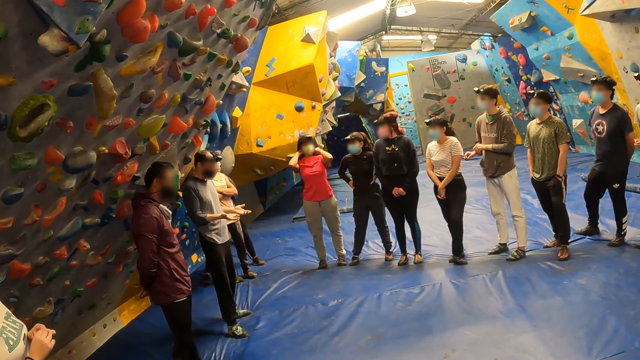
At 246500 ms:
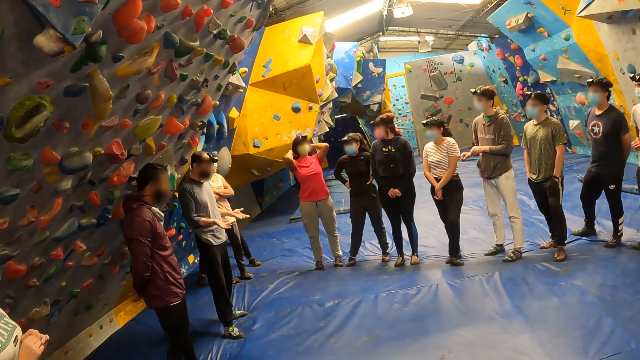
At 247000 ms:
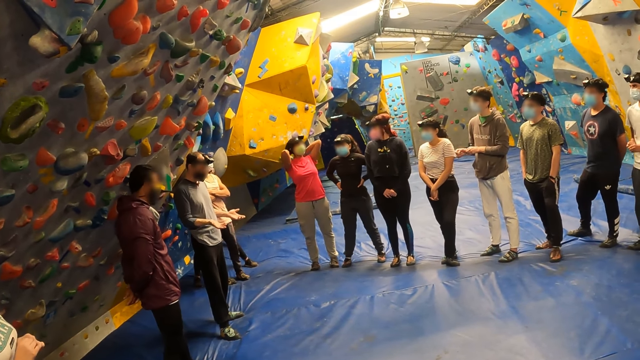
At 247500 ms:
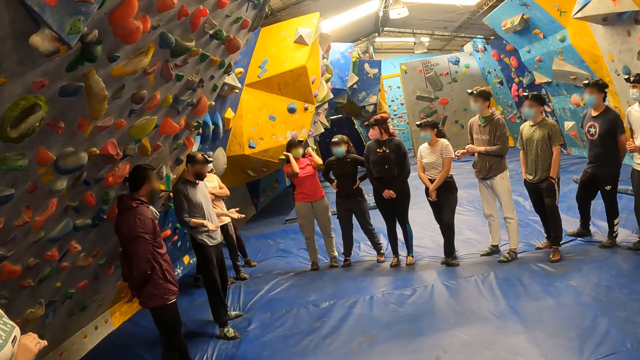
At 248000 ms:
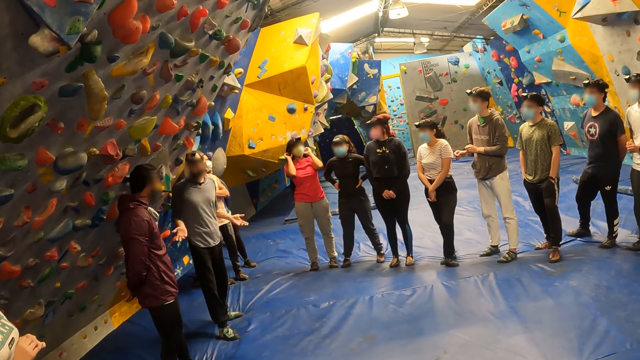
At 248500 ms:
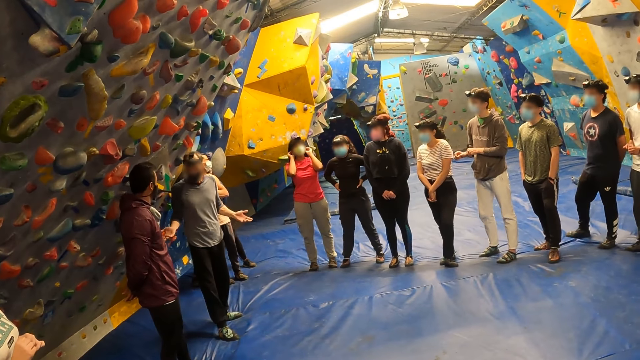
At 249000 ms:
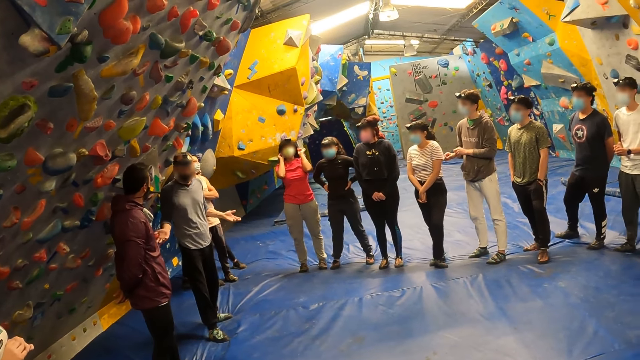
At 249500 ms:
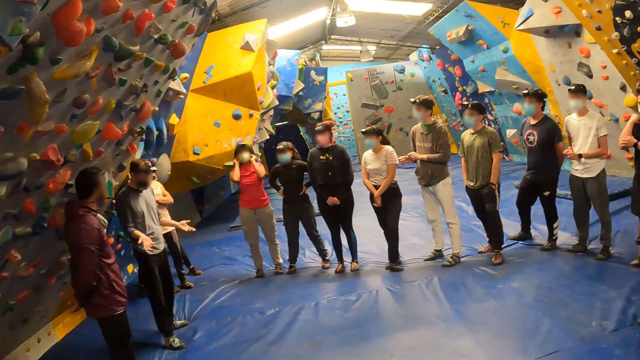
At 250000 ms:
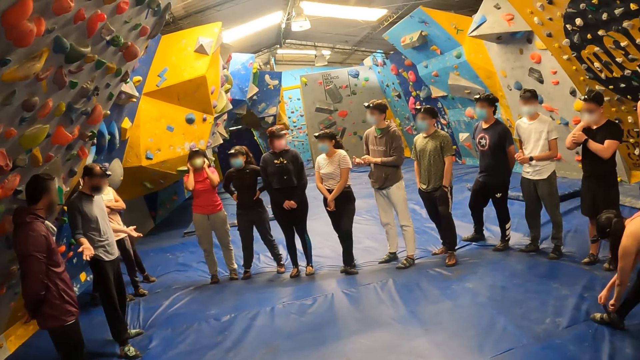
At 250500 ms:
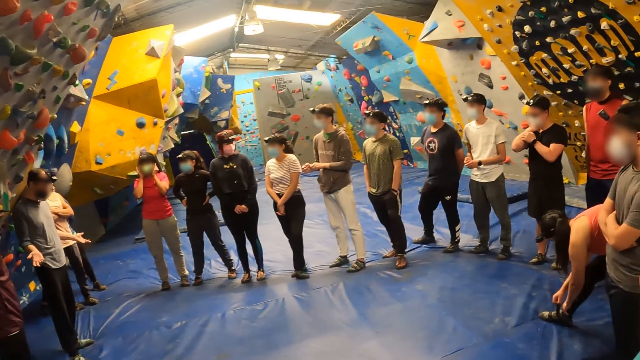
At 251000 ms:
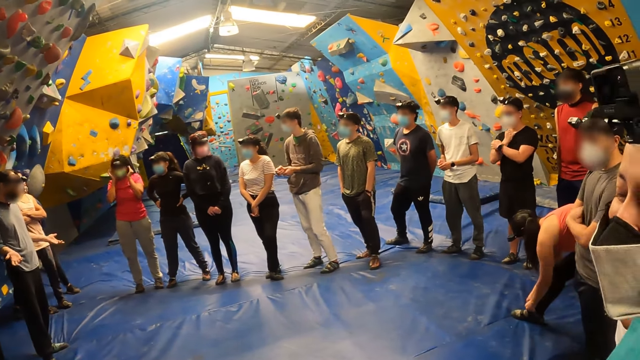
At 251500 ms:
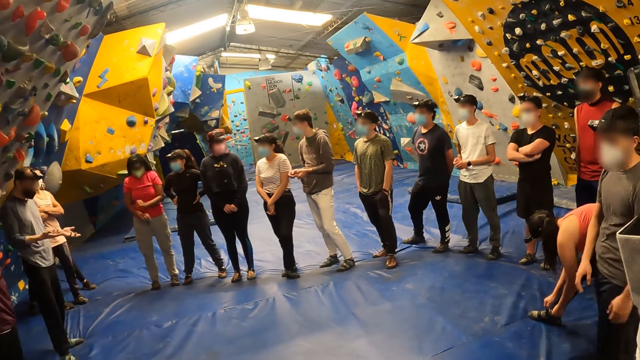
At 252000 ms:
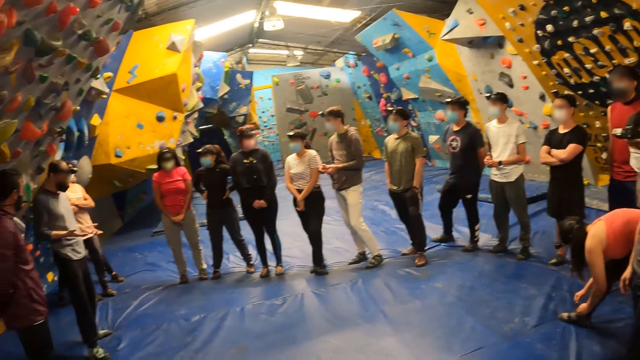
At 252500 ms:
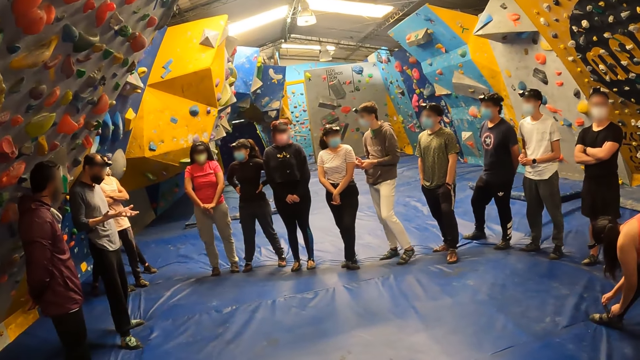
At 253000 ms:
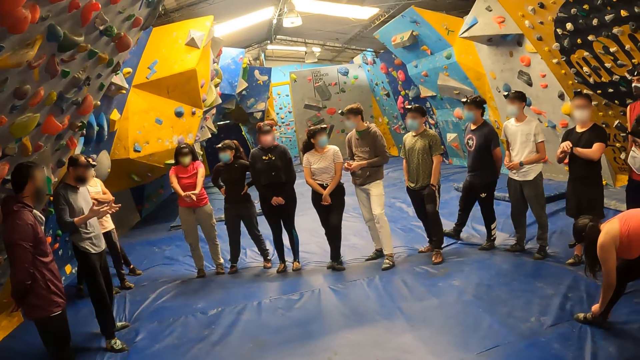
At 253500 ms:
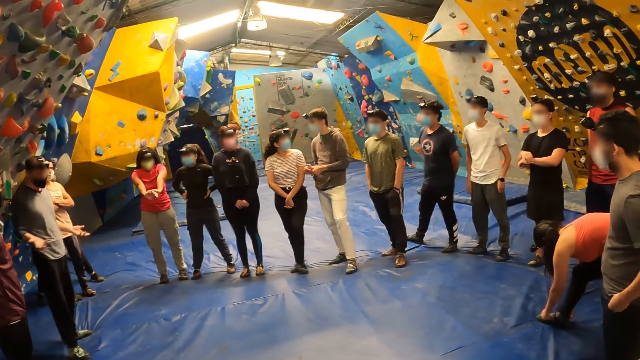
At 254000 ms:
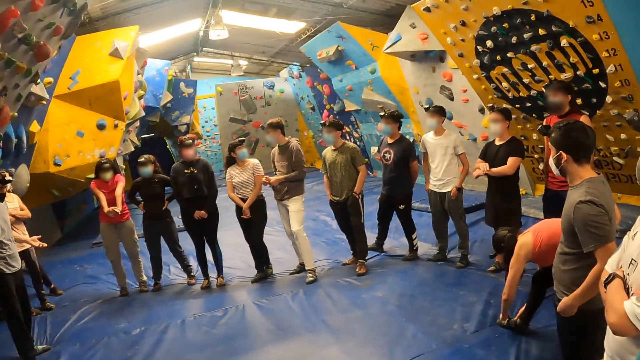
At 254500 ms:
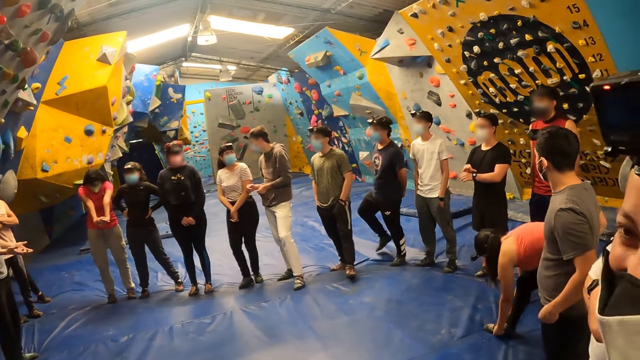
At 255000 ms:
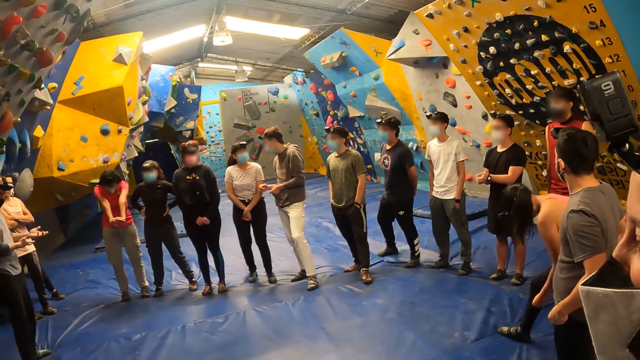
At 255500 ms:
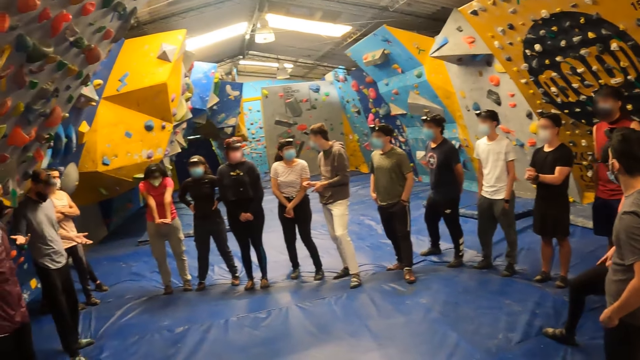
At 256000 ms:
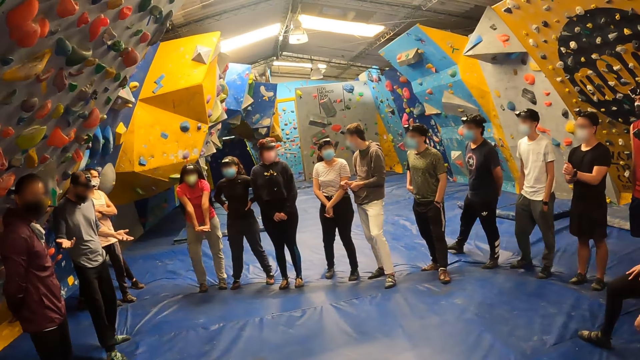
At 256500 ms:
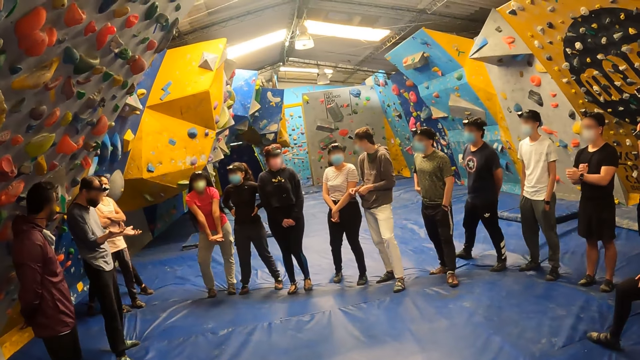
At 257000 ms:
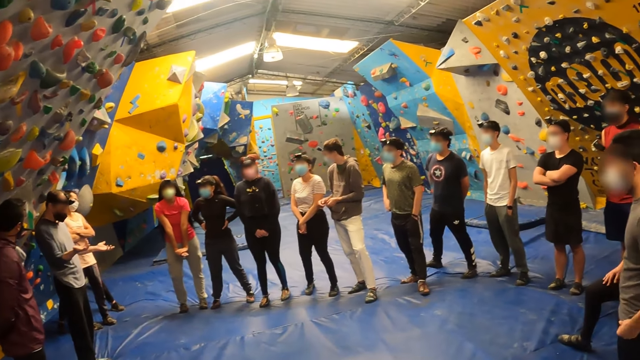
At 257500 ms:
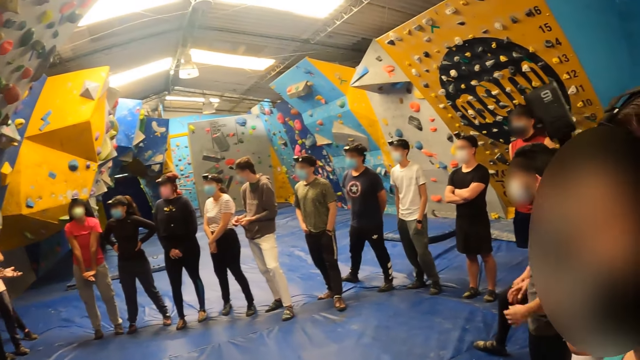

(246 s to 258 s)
The camera wearer looks around.

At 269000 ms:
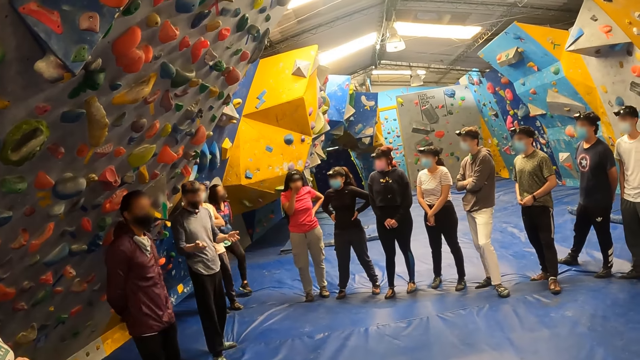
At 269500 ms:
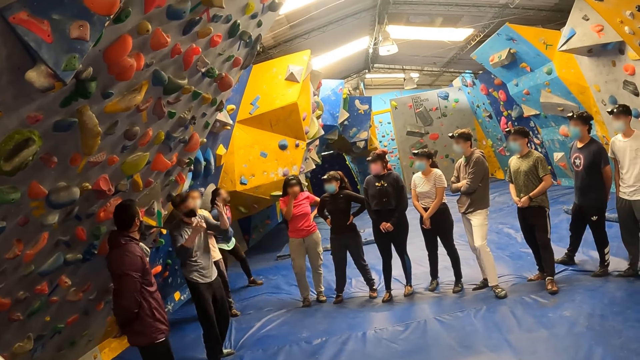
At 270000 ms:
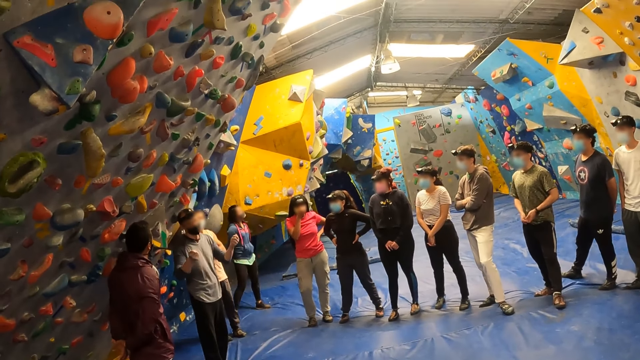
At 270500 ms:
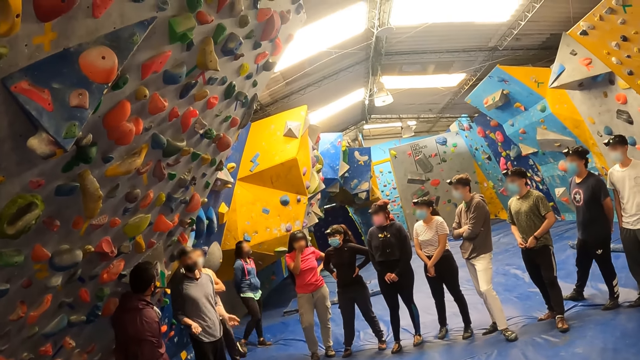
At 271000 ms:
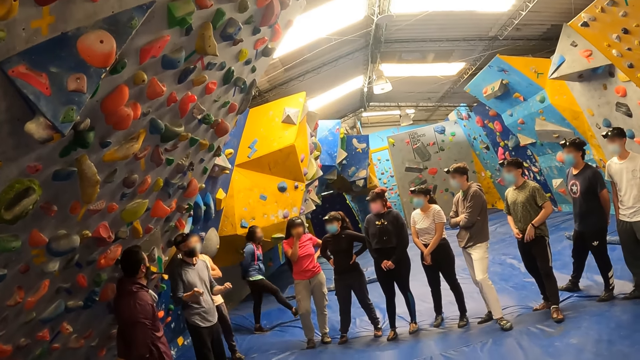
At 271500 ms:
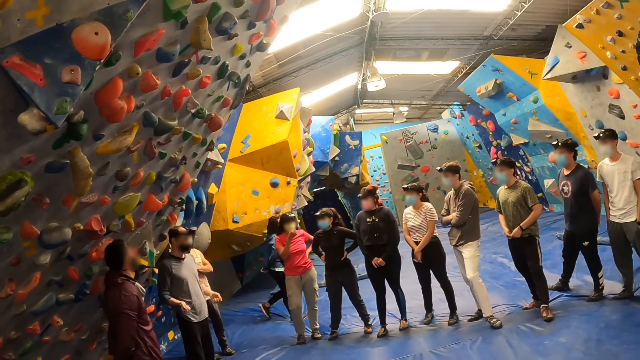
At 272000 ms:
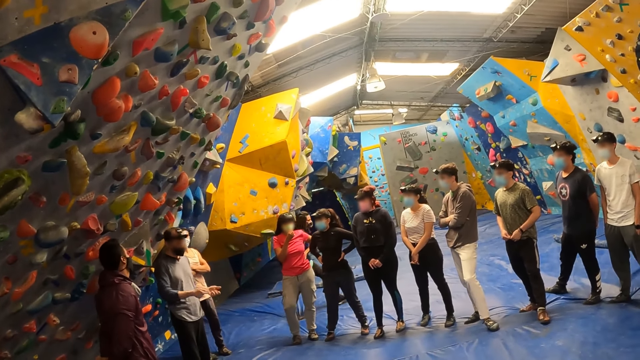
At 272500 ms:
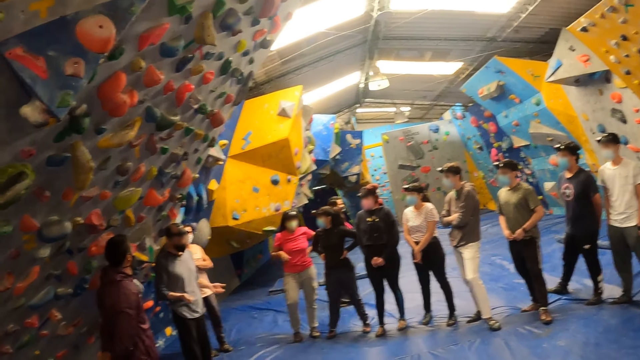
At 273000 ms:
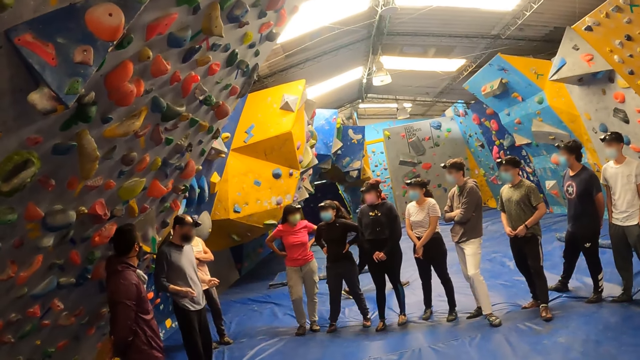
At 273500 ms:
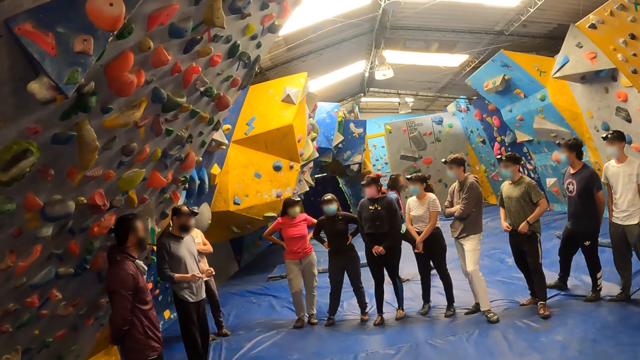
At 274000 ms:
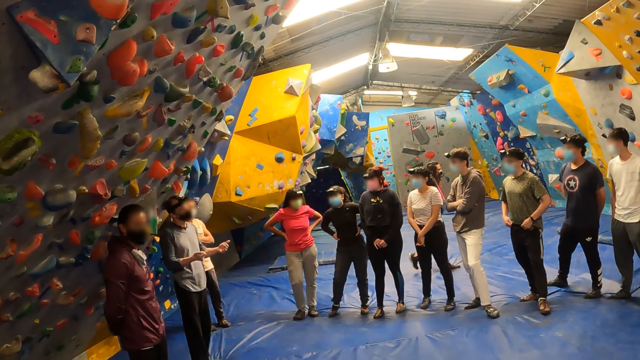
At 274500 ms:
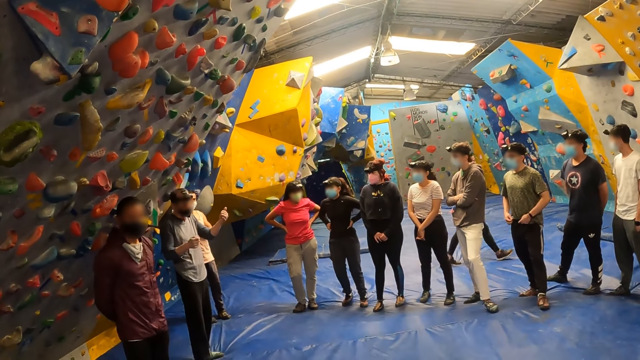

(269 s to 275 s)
A woman walks around.

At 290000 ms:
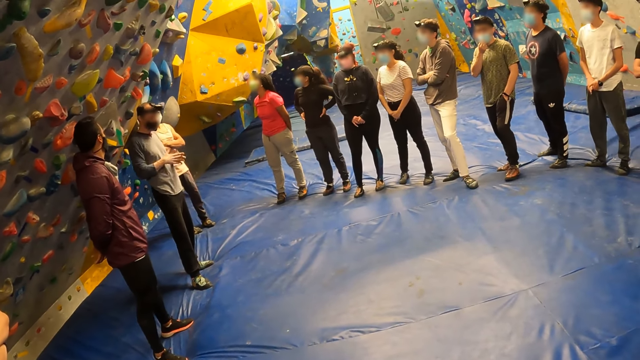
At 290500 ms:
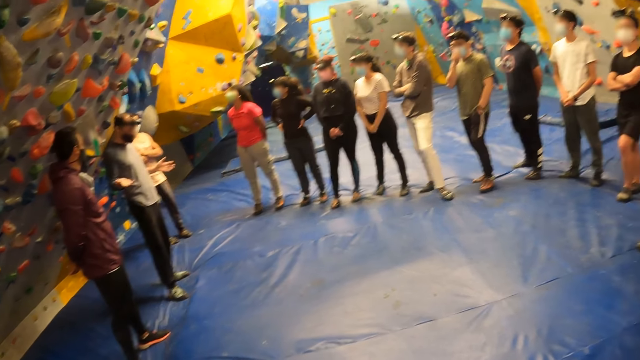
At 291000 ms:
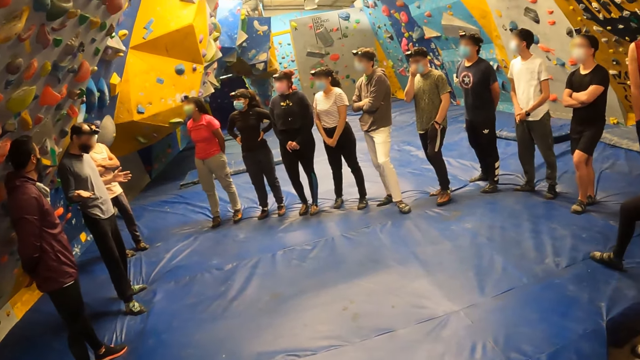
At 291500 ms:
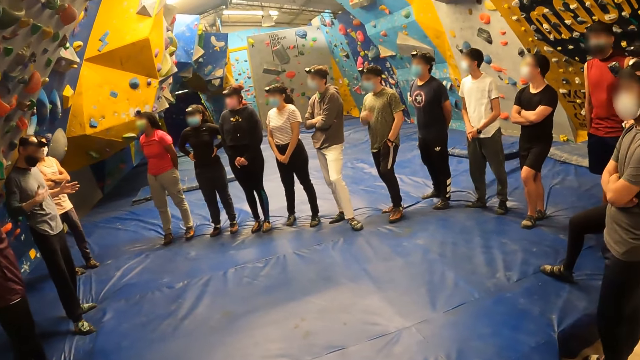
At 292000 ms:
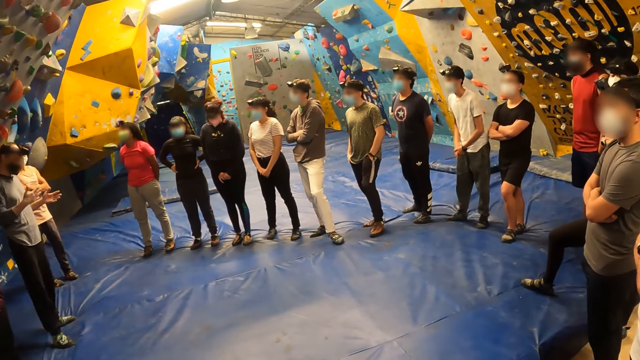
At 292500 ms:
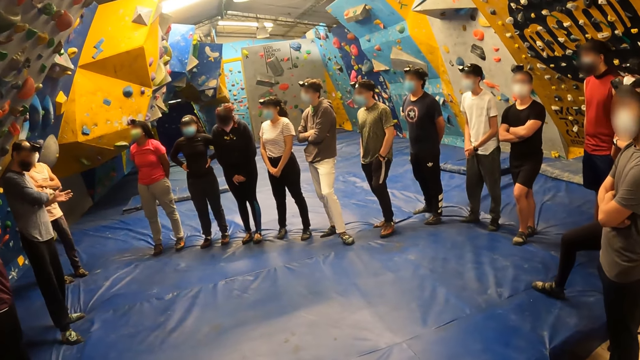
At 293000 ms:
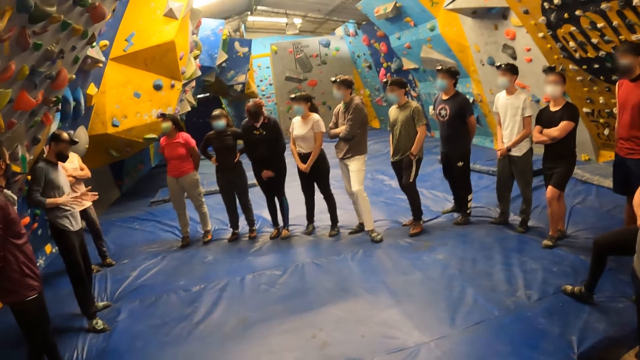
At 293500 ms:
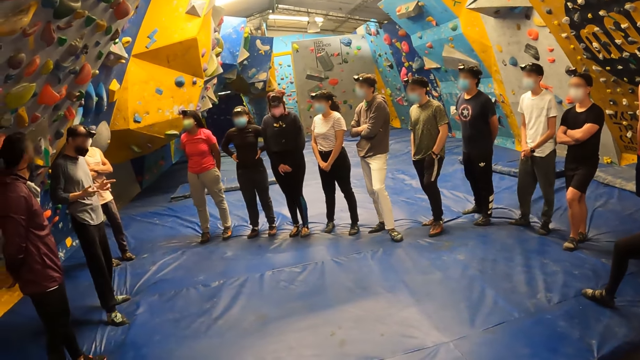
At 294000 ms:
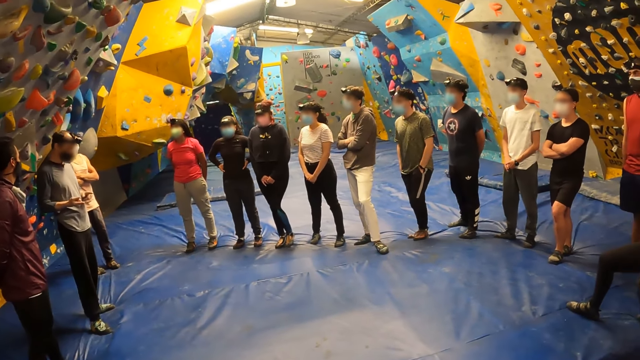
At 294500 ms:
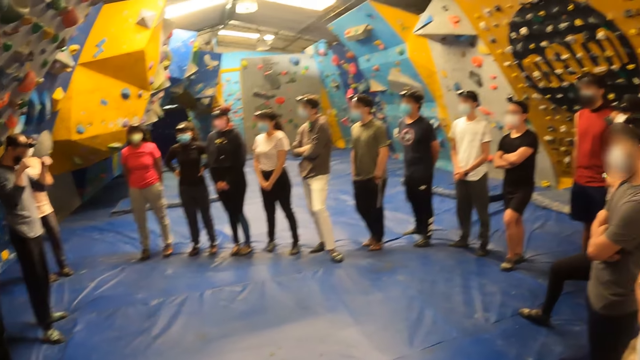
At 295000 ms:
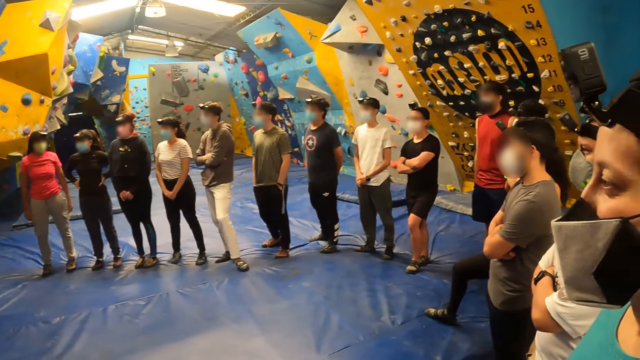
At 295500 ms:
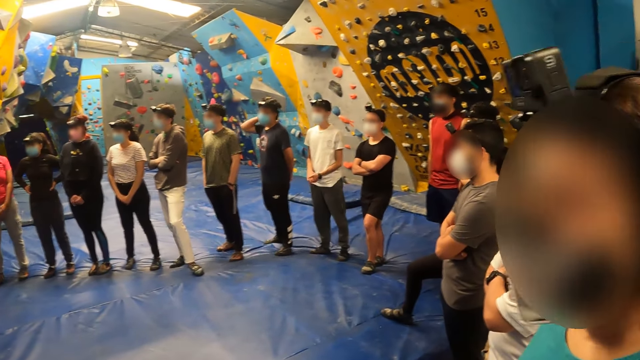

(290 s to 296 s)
The camera wearer looks around the boulder gym.
